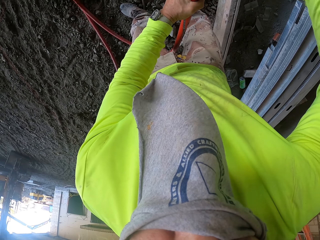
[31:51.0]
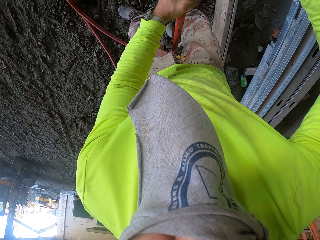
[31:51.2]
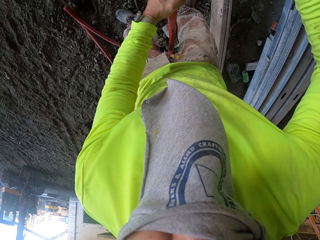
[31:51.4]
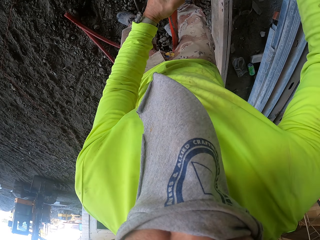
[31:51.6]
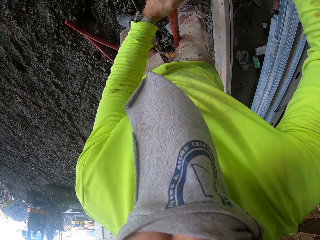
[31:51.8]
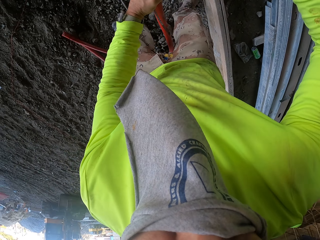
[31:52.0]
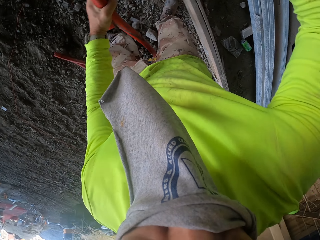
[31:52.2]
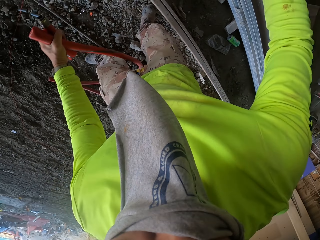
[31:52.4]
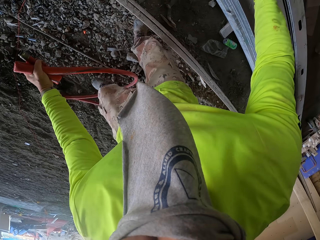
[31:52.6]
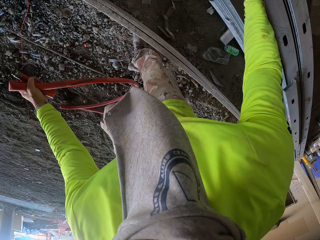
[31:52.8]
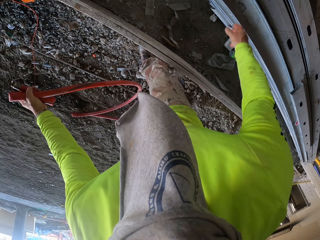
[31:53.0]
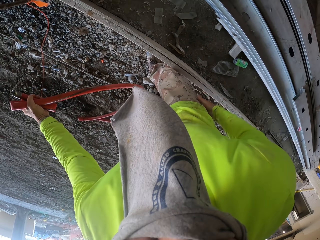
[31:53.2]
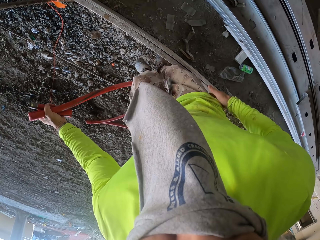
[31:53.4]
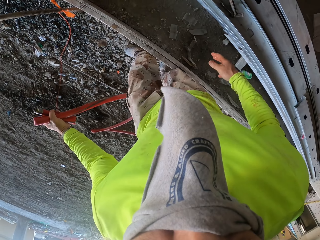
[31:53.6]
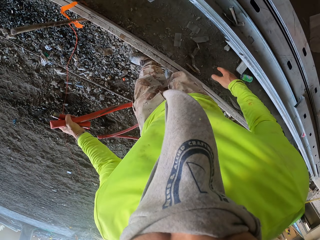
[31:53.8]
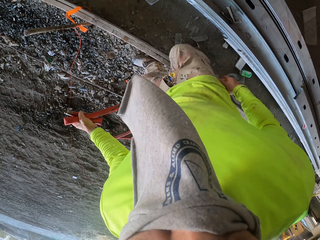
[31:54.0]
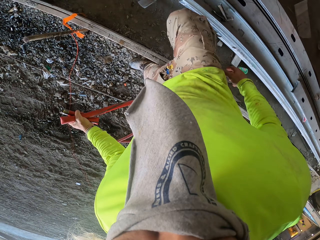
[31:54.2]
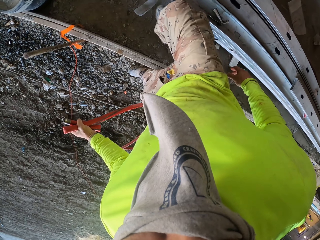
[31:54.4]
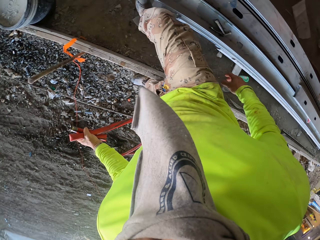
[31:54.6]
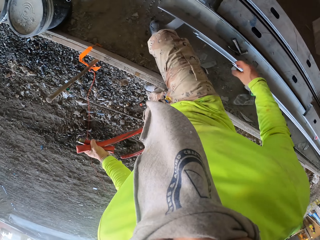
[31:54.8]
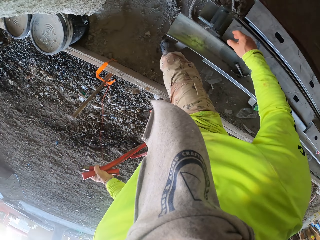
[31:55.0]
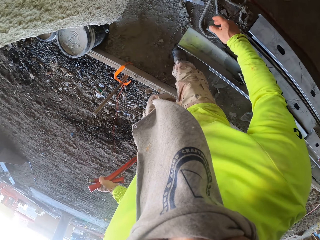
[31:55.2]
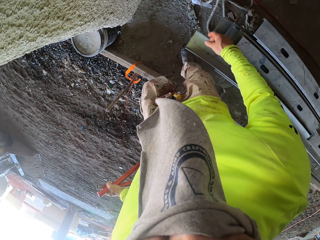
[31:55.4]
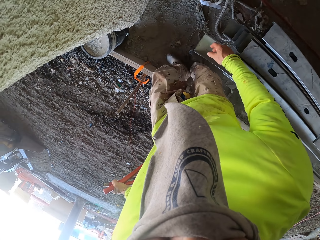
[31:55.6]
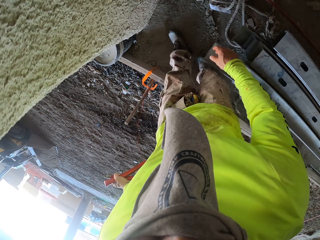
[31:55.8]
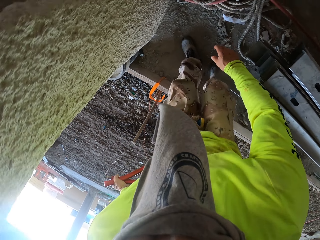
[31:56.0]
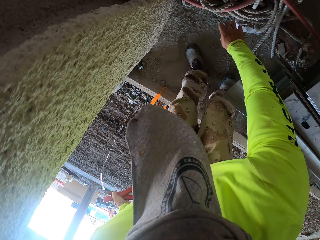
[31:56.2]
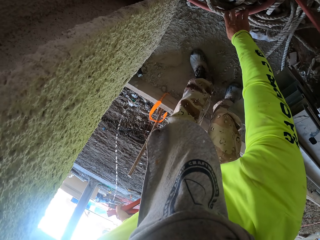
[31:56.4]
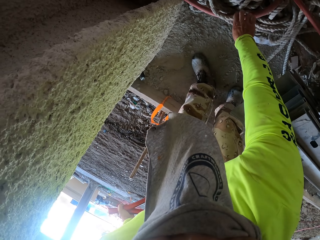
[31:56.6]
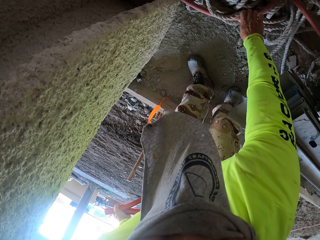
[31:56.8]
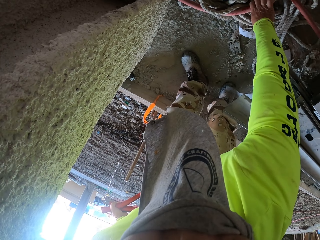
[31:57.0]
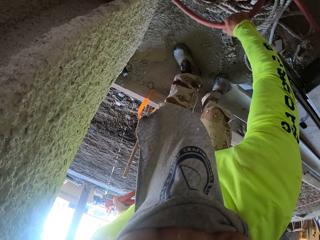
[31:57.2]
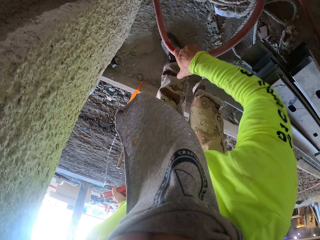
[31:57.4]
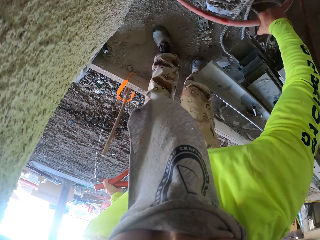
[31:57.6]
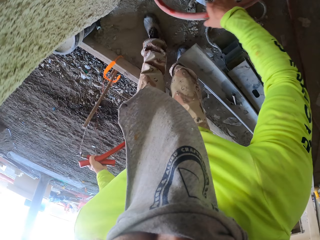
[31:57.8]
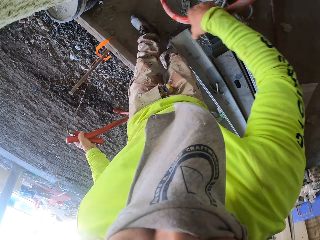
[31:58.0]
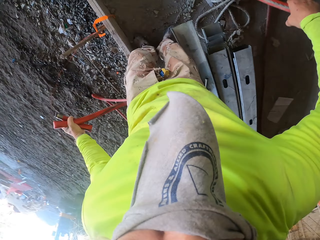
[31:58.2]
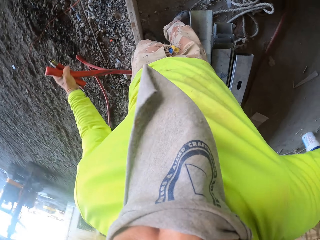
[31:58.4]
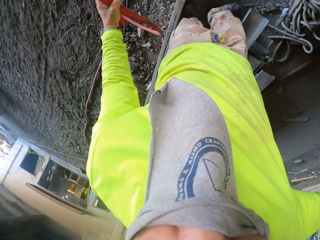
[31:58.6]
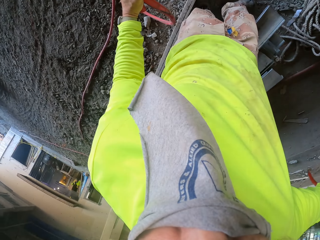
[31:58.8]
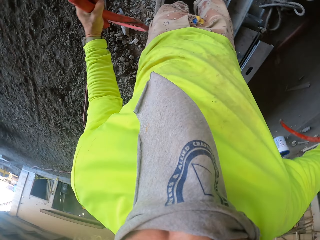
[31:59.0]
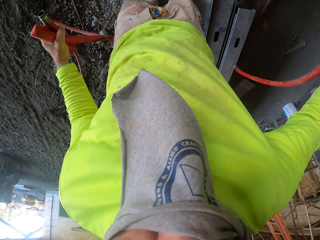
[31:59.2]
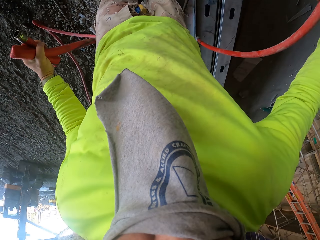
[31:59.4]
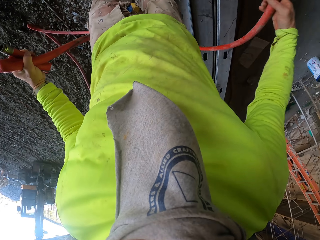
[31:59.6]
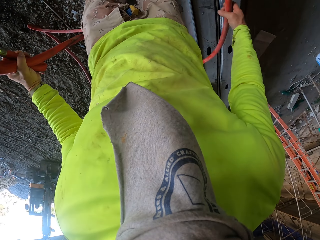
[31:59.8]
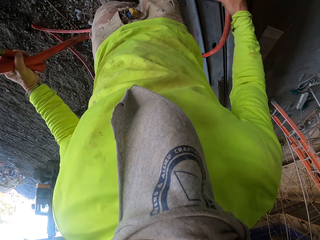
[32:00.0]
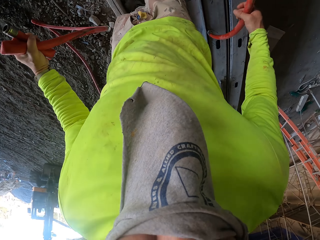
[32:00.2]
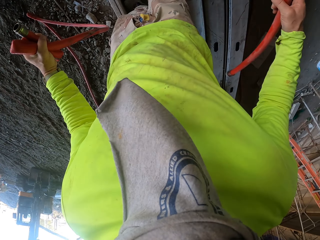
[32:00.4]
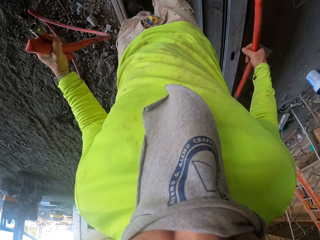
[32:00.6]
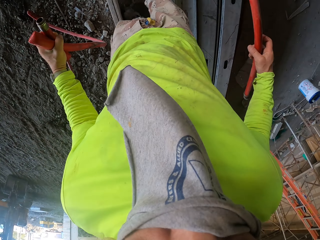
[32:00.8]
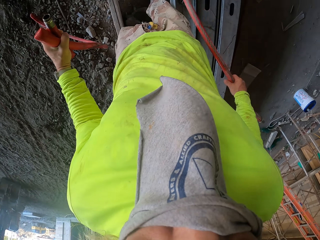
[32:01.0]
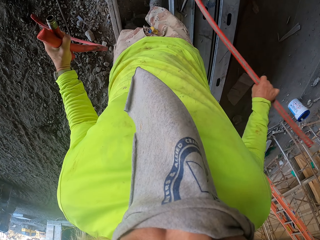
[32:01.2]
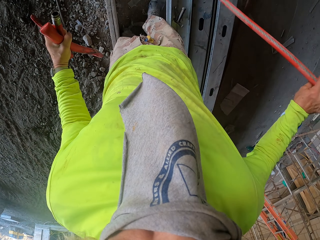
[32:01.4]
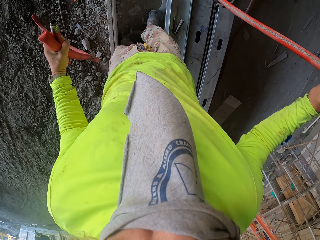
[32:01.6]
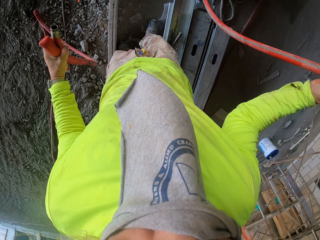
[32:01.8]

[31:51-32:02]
The camera wearer removes the pipe tap. They take the pipe. They pull the pipe.

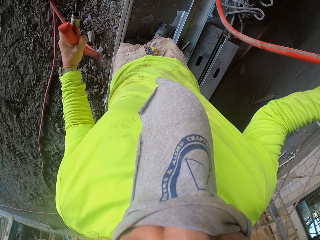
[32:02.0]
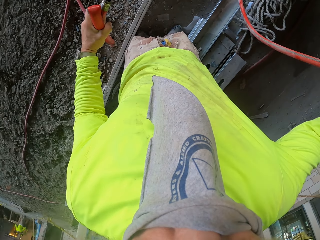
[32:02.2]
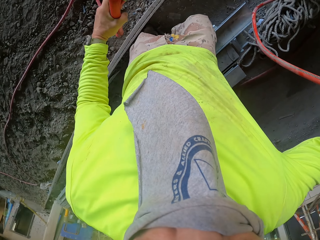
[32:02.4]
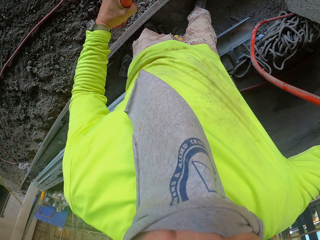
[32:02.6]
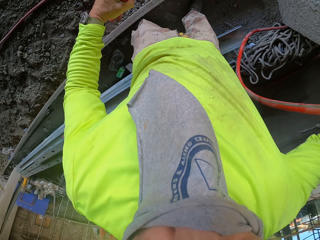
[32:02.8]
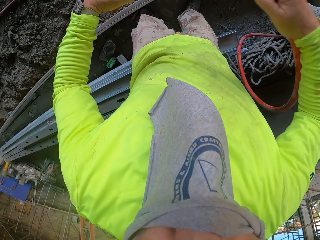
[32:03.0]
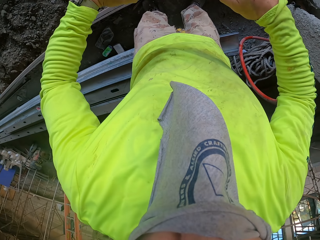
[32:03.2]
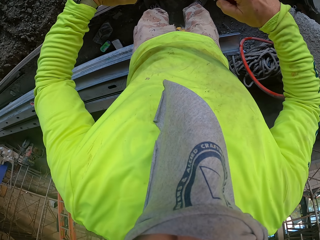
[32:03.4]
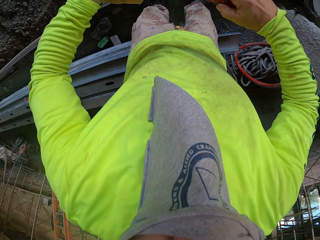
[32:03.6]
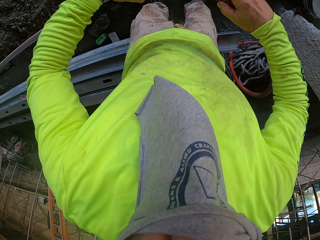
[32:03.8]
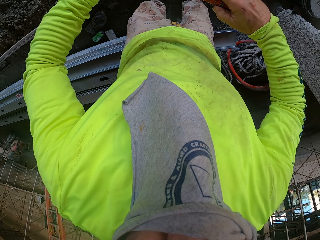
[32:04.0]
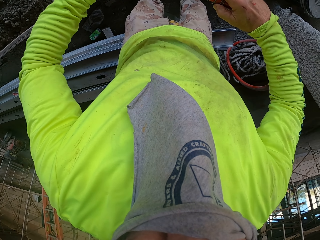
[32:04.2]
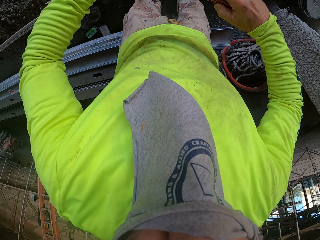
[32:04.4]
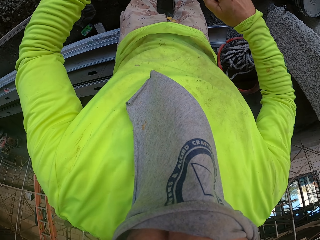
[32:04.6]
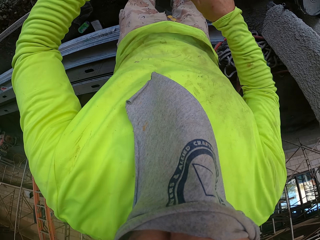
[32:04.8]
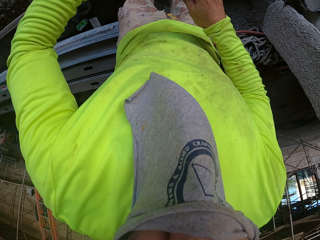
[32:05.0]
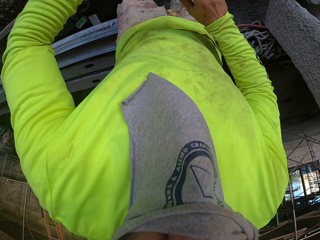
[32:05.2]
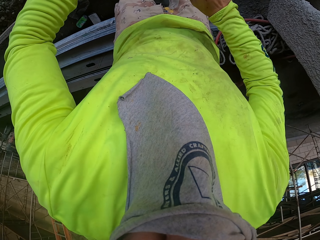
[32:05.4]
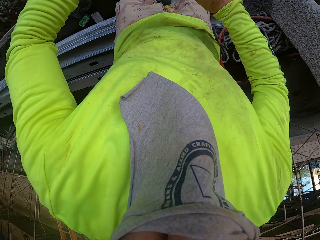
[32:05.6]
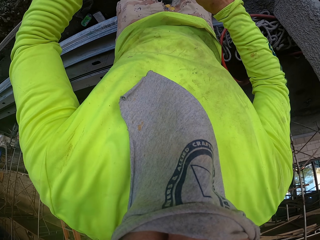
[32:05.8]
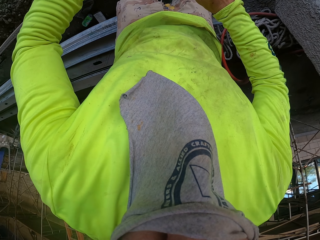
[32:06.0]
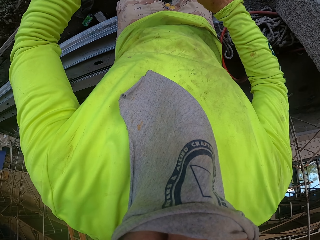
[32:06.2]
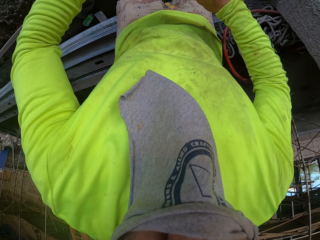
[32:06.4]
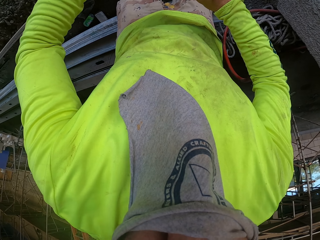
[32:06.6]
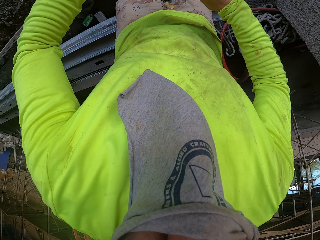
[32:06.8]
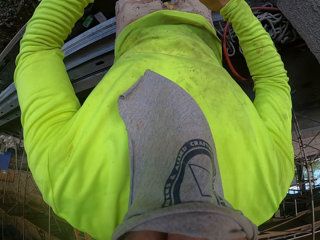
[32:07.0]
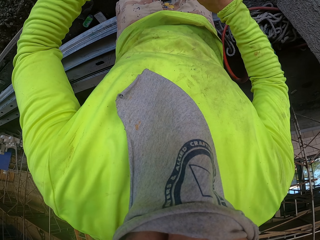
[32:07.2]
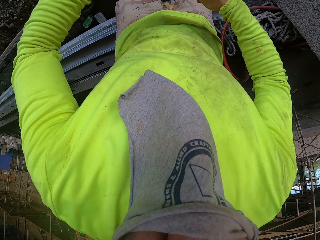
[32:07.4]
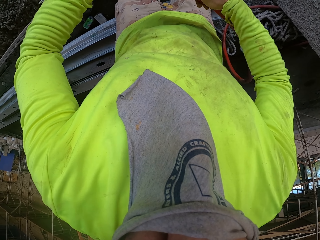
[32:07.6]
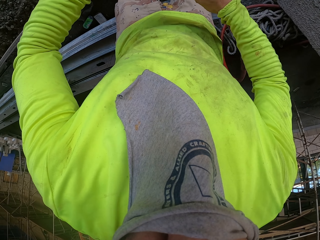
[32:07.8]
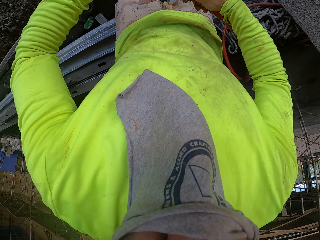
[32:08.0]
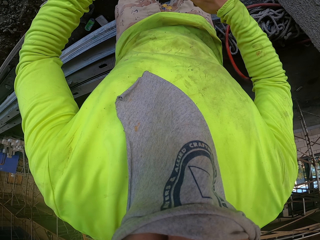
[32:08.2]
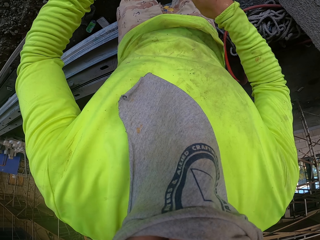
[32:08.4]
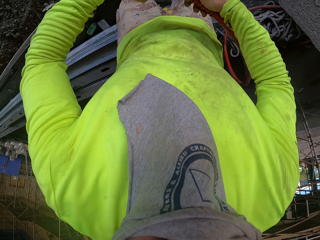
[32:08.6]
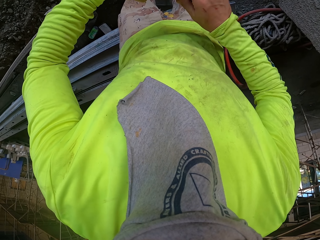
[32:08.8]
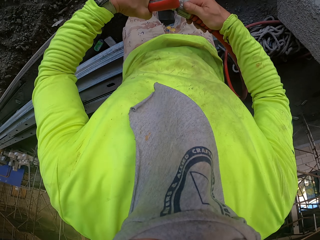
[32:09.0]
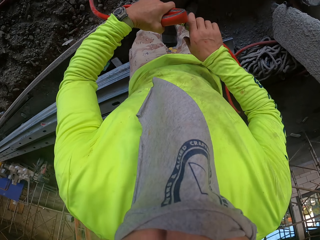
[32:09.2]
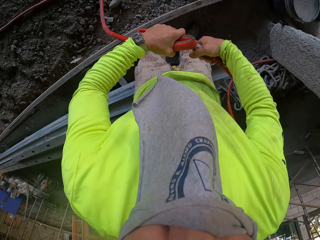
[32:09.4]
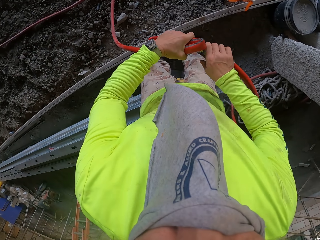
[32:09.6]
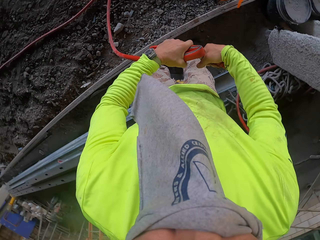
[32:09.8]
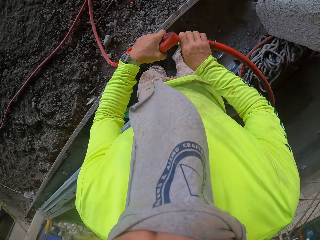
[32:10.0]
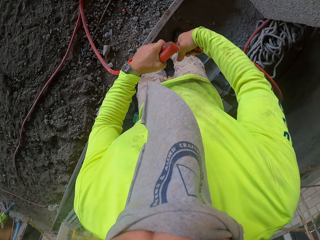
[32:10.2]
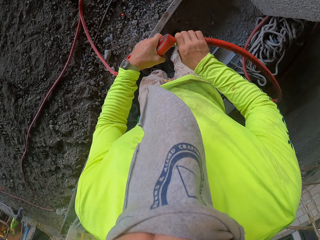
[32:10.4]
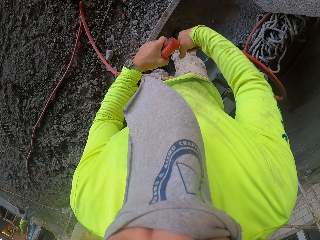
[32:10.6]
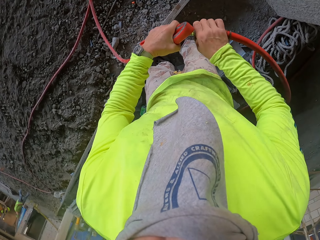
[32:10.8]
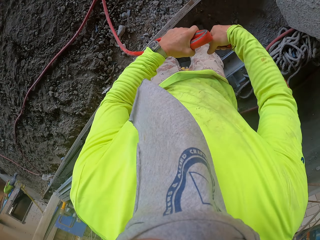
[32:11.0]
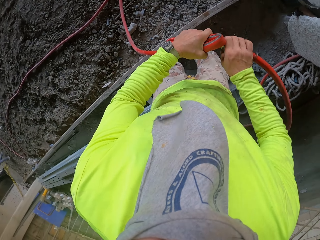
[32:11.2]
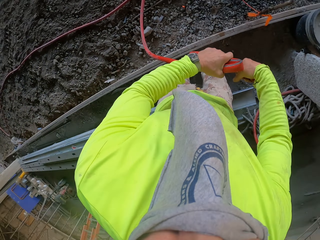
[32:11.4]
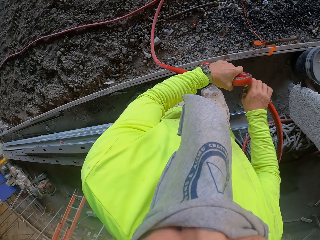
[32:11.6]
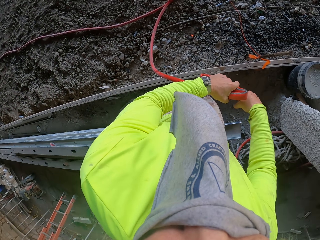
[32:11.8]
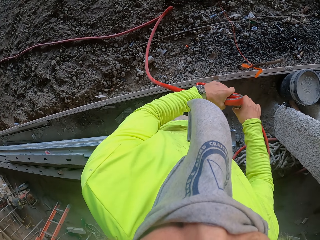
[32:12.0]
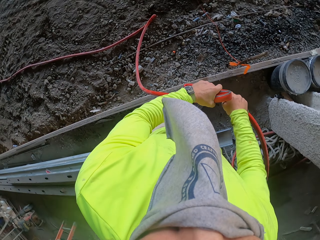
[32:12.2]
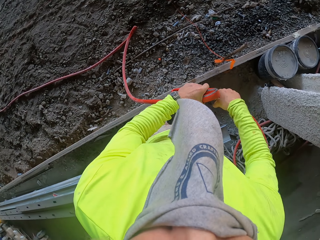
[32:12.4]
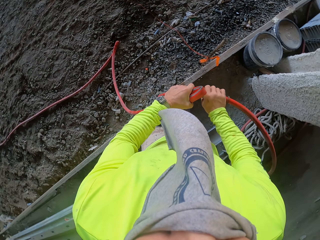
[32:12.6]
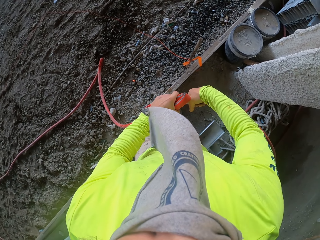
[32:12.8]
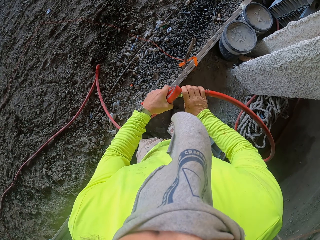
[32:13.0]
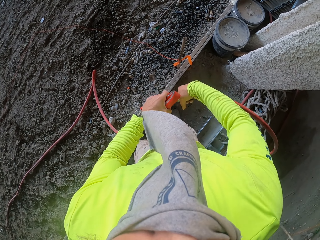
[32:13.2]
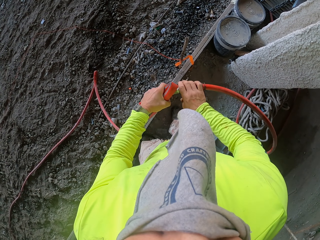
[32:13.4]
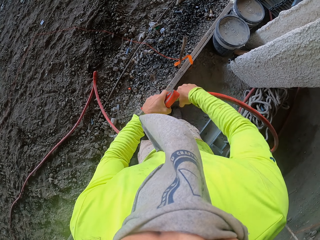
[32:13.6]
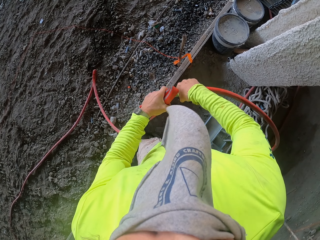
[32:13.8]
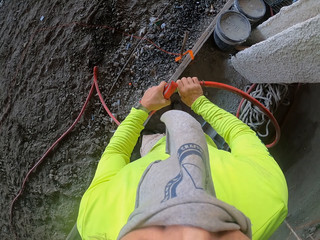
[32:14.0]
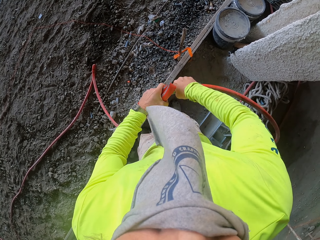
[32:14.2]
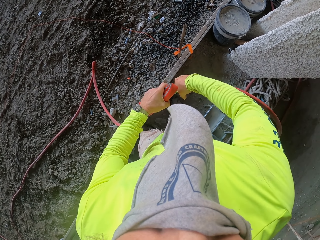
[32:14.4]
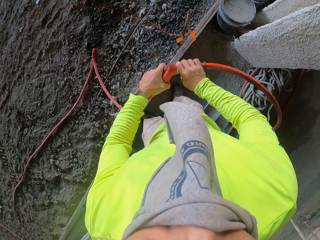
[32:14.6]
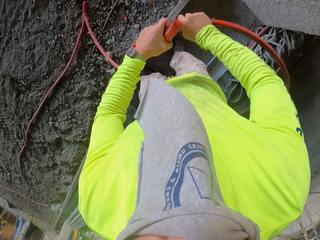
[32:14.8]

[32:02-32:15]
The camera wearer connects the pipe. They open the lid on the pipe.
